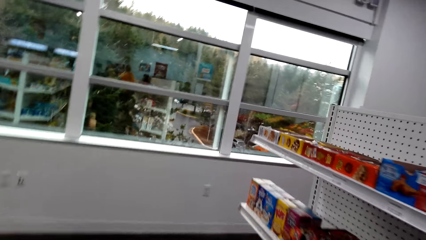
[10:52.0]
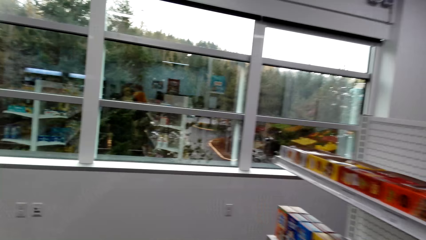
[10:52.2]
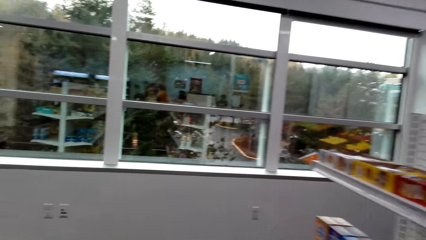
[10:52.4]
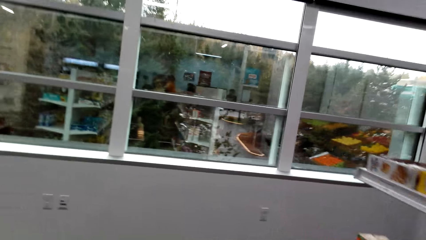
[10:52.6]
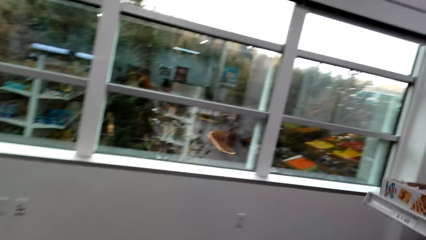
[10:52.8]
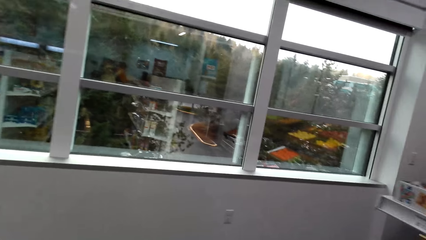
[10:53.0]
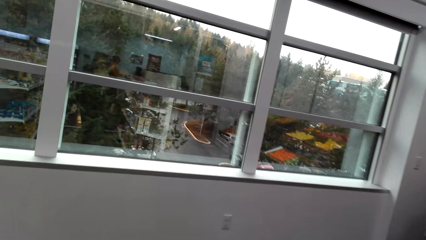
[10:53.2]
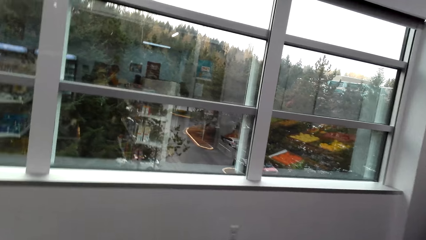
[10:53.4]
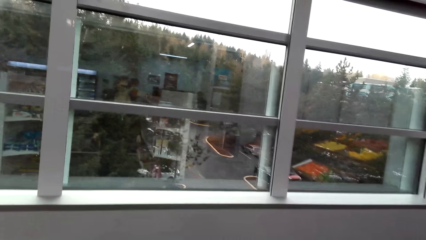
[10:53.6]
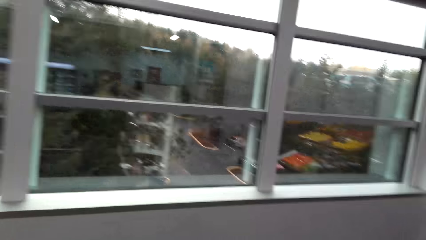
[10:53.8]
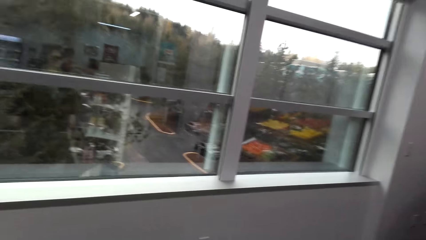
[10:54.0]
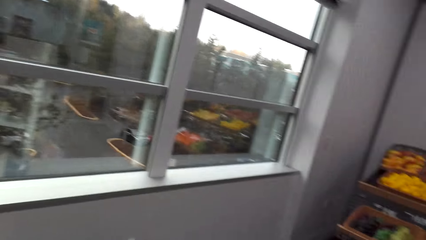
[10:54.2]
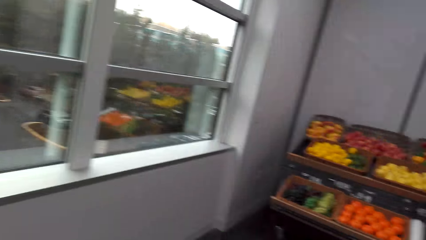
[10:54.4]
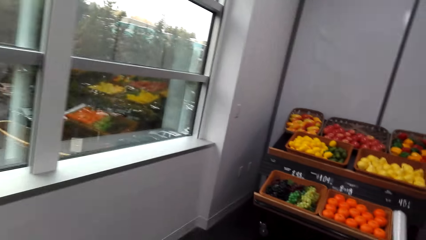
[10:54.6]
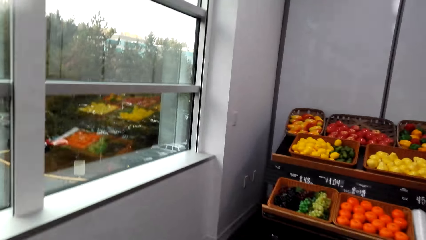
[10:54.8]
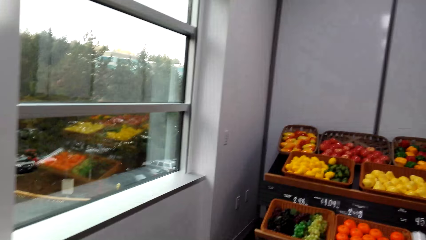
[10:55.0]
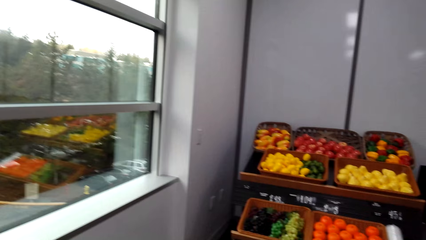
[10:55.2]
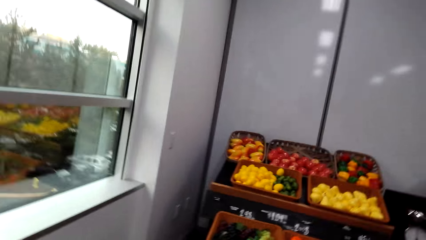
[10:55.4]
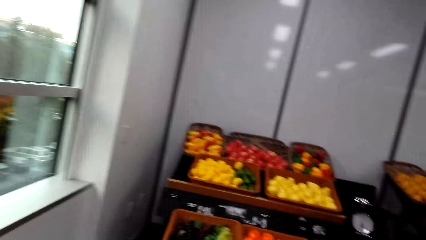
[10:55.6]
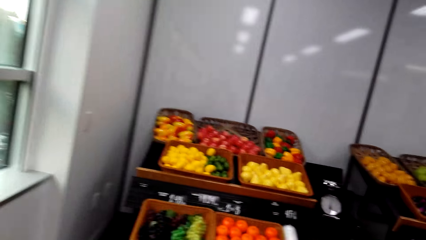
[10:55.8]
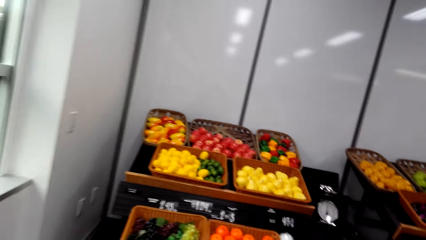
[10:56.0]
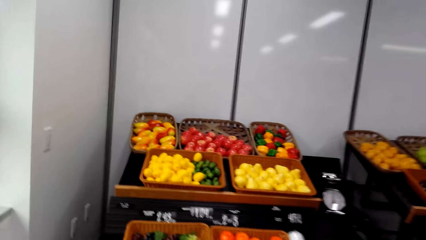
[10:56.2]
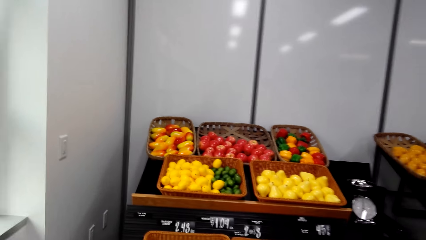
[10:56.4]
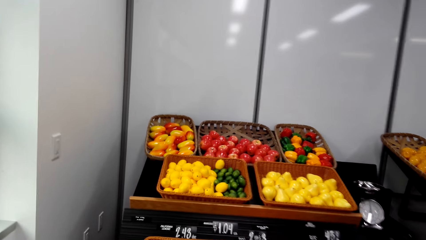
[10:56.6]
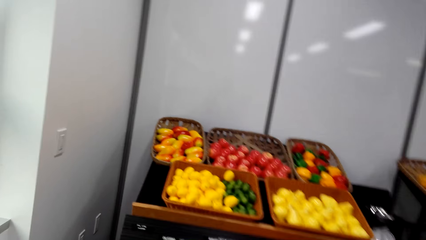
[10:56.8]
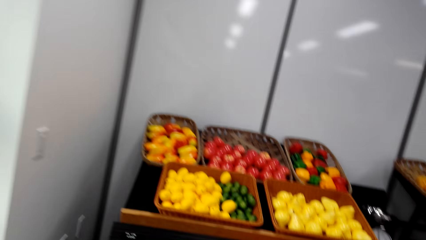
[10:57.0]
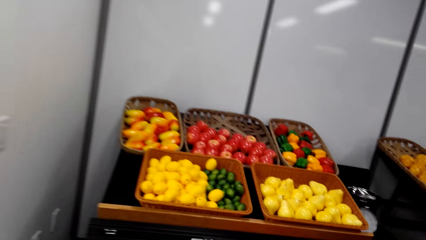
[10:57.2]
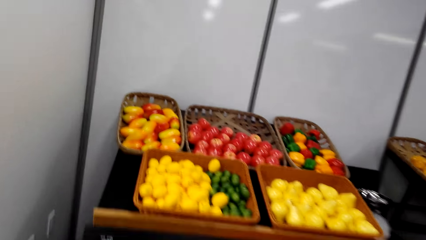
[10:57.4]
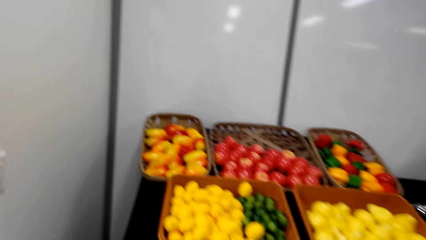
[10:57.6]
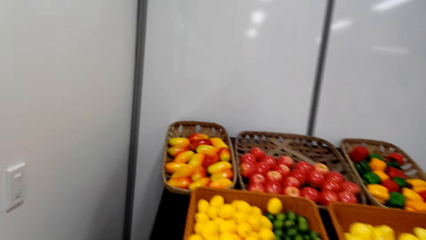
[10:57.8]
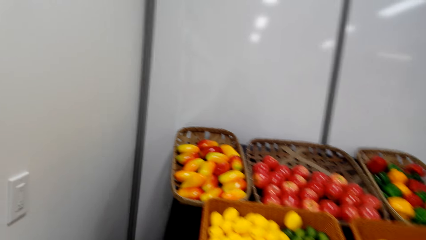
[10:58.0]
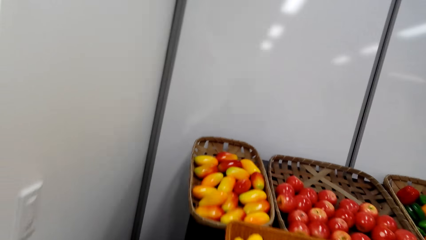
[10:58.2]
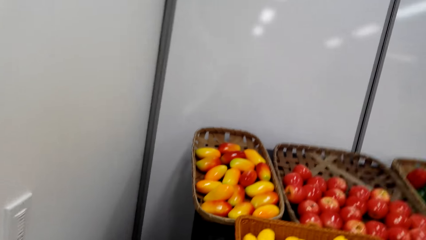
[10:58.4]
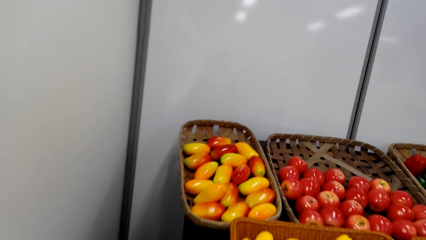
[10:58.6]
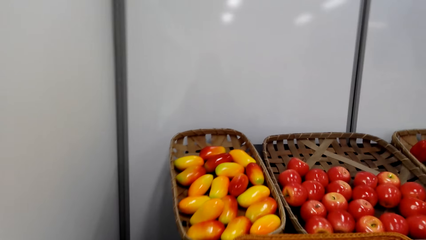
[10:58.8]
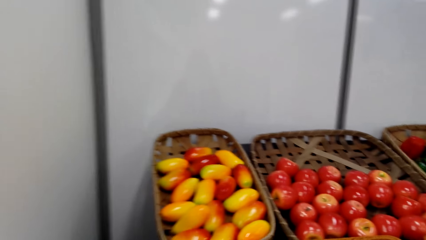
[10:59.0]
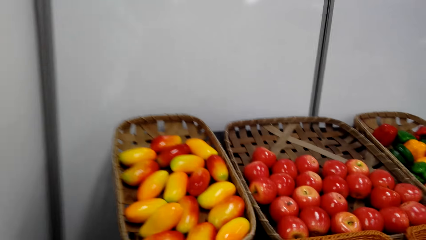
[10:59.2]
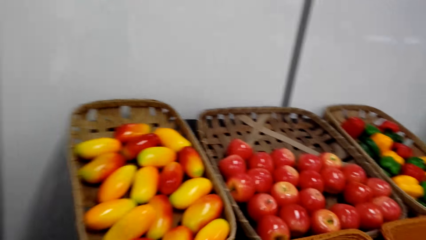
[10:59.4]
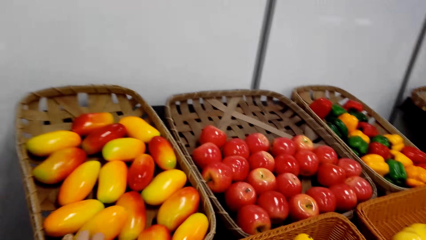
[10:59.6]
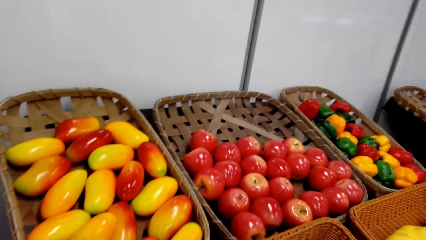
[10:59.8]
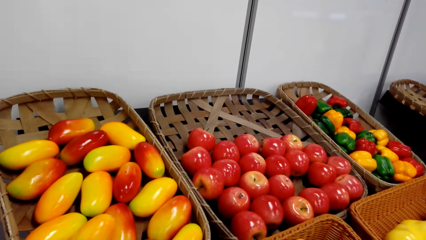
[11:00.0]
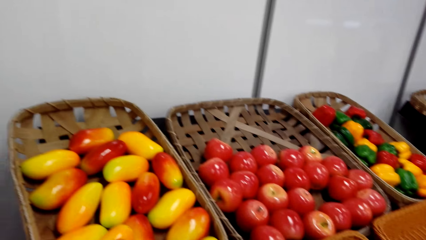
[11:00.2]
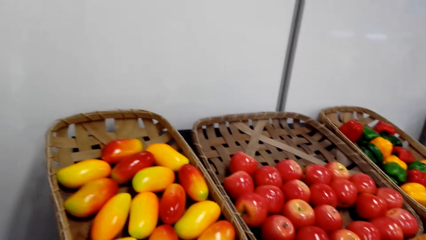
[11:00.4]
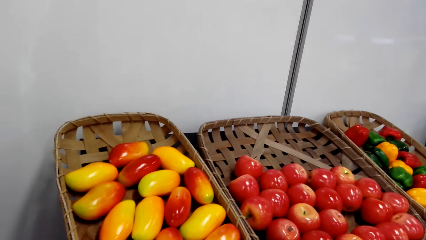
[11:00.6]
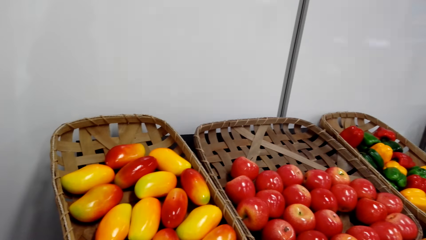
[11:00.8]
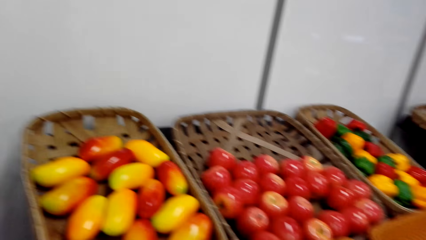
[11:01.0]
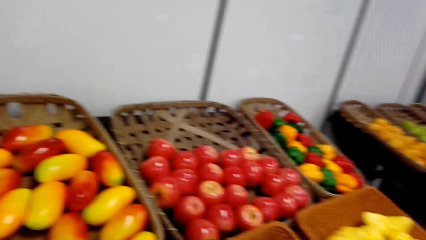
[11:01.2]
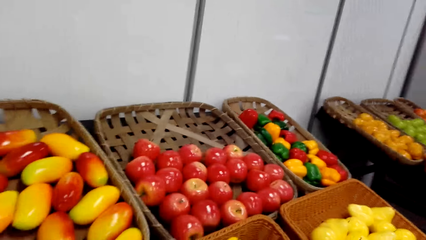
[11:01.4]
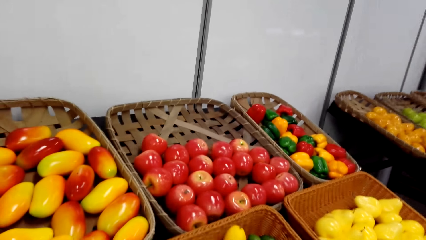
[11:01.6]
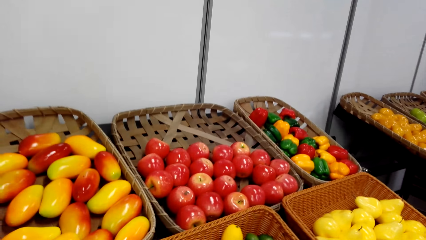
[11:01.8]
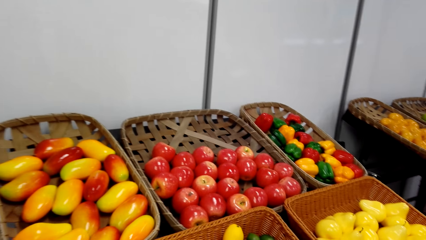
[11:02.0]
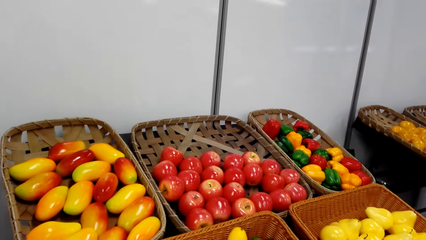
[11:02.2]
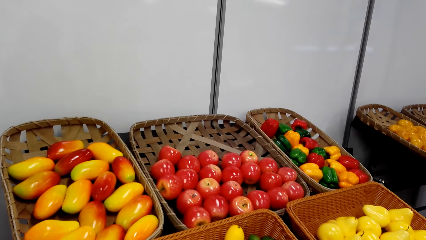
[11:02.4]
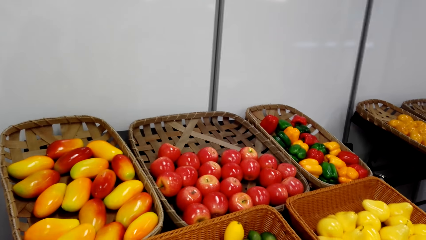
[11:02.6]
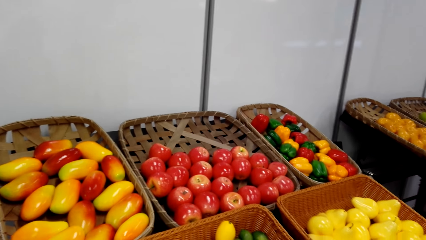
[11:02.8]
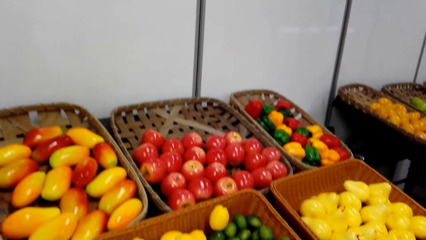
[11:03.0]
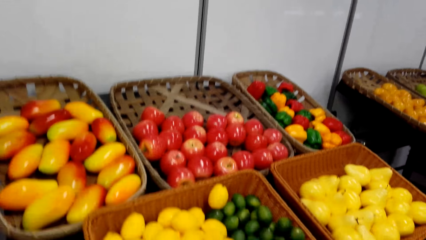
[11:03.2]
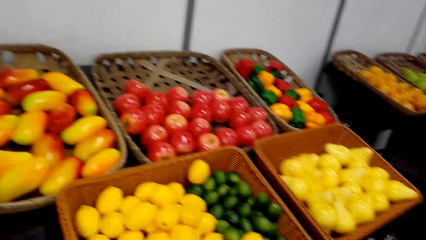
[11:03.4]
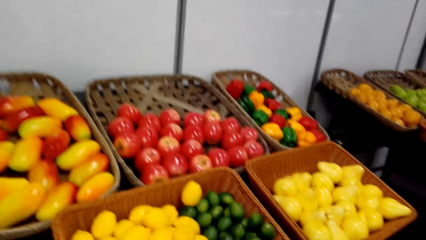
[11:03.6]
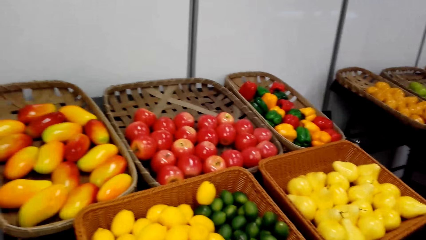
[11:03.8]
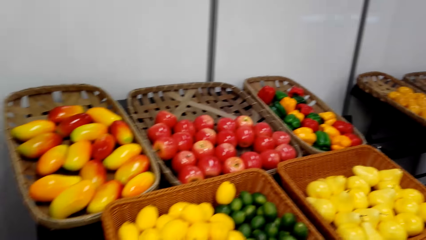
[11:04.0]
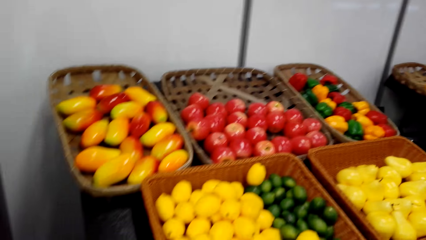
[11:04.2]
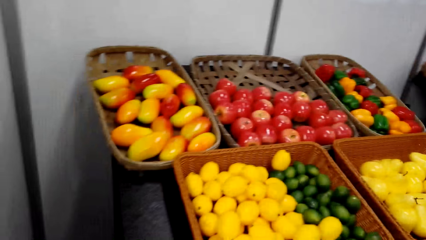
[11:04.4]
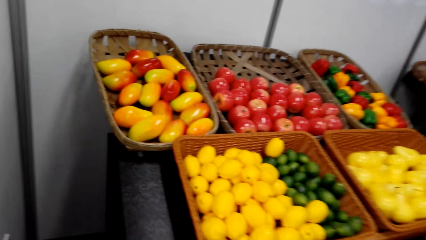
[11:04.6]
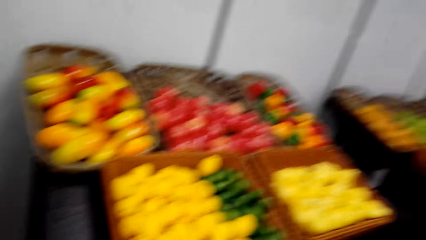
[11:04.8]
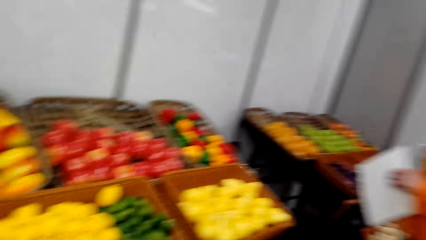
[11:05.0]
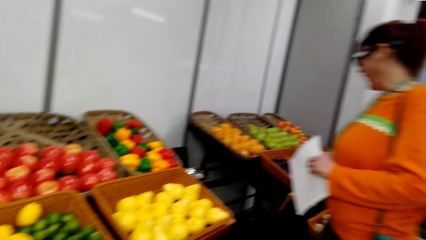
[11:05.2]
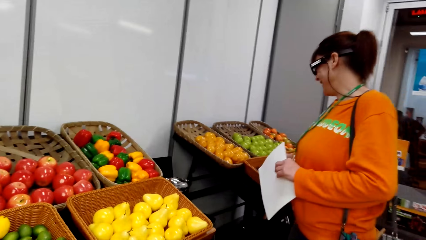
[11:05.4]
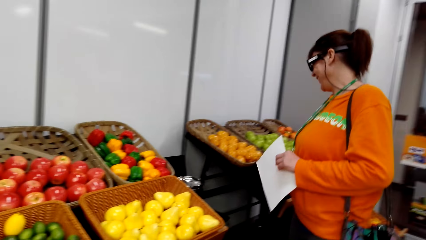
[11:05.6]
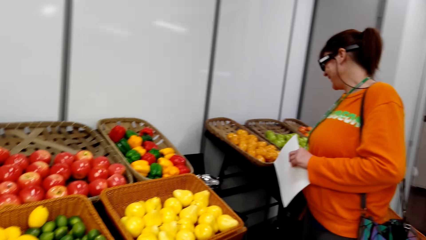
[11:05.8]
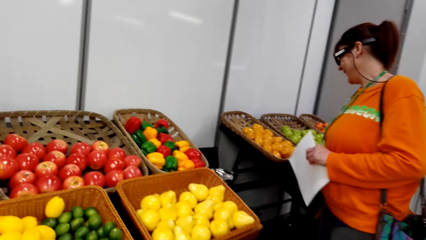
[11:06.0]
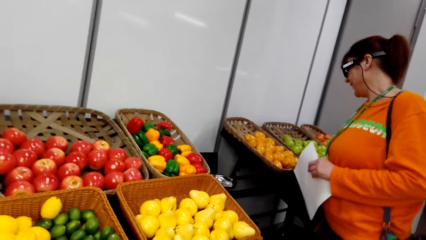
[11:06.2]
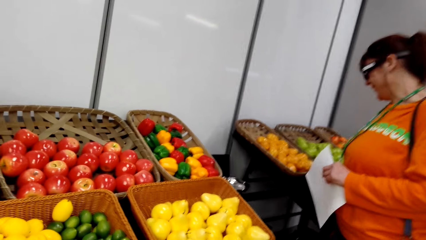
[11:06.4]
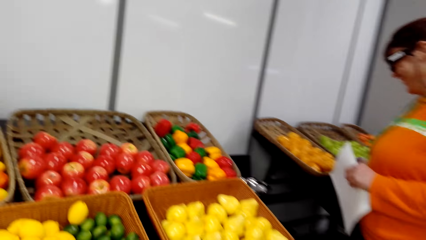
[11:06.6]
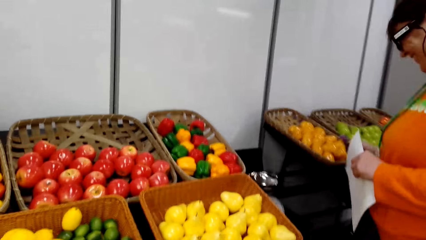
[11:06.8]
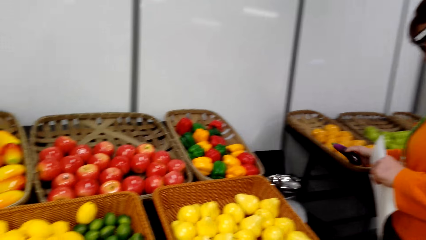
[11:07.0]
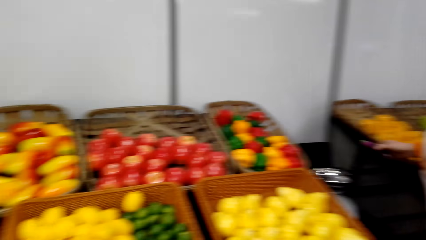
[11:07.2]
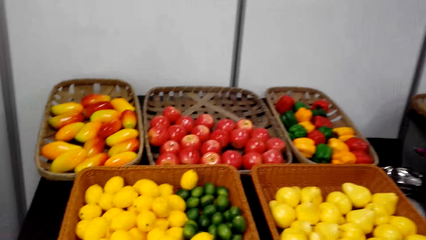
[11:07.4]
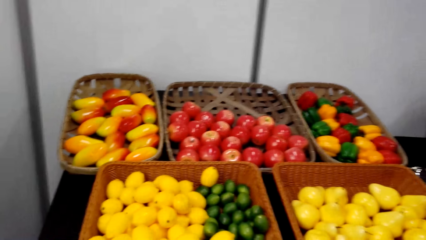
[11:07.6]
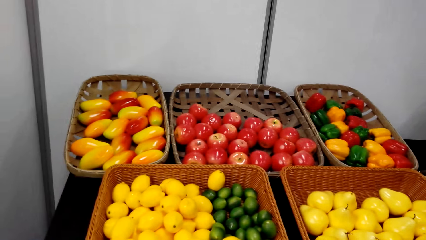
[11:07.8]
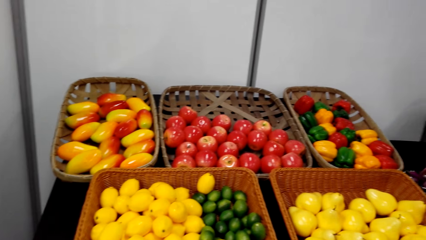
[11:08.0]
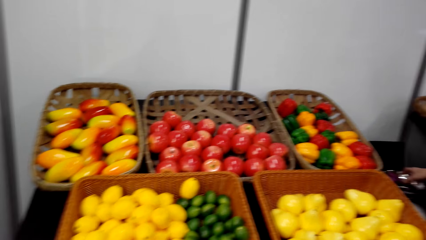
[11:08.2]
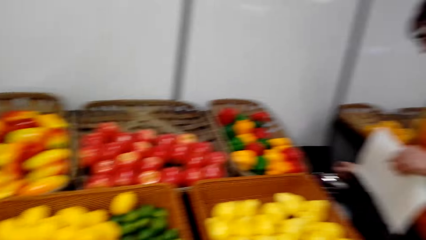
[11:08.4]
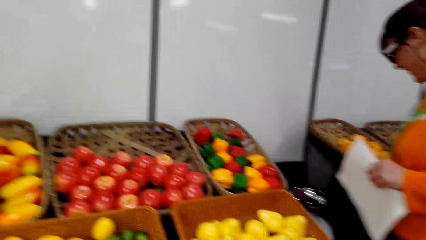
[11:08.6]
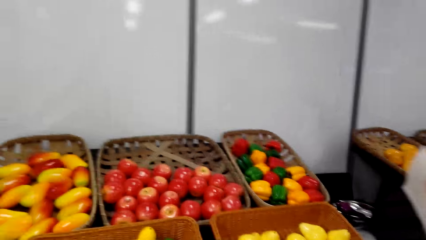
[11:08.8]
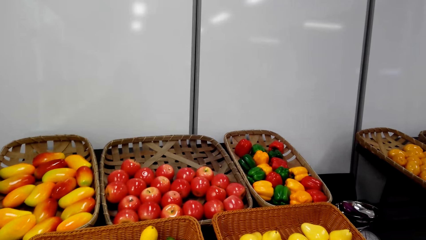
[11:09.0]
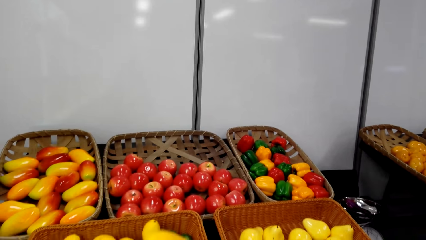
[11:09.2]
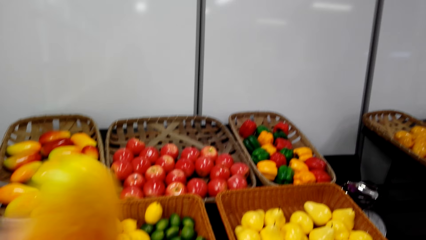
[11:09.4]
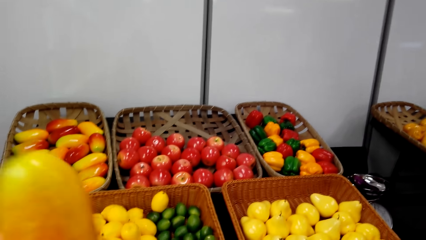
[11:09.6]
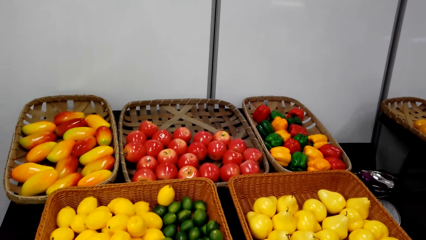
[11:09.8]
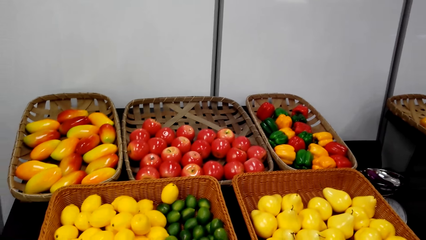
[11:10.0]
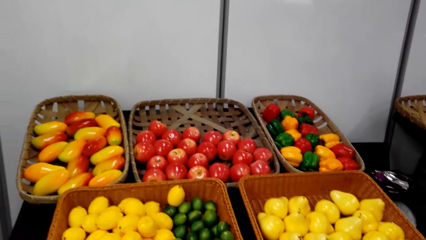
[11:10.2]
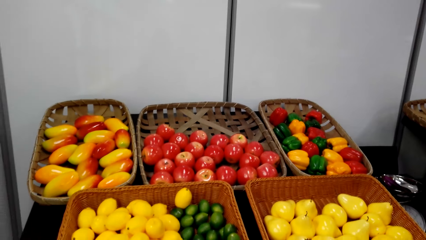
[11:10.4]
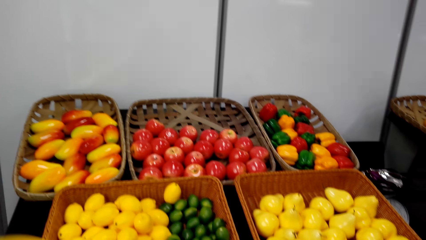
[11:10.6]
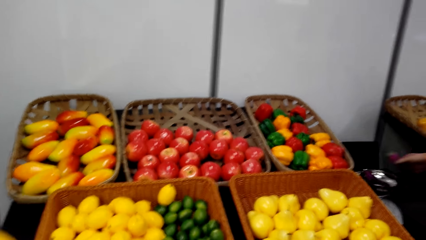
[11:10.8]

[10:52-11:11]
The camera wearer picks a mango from the tray. They stand on the floor. A woman stands on the floor.
